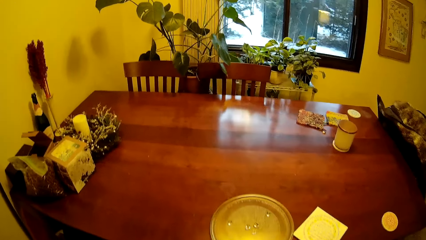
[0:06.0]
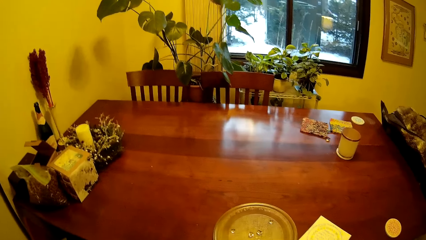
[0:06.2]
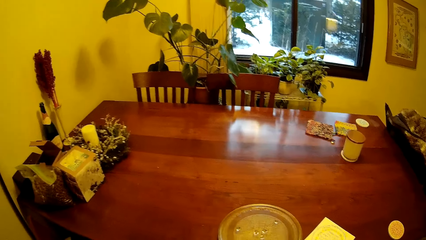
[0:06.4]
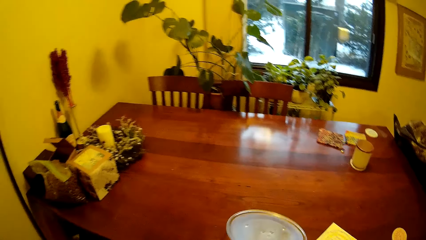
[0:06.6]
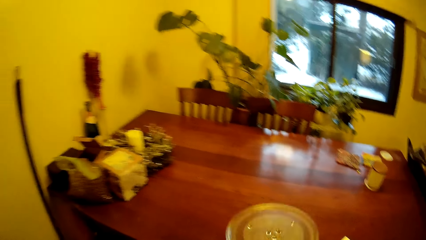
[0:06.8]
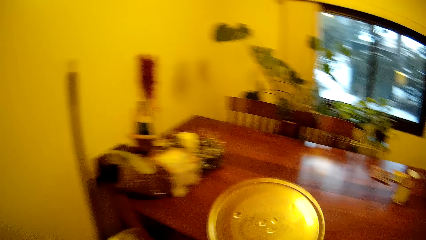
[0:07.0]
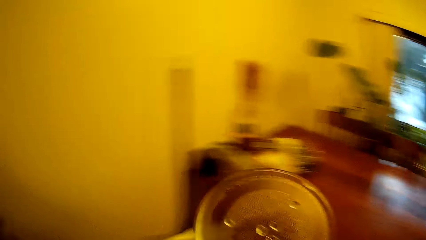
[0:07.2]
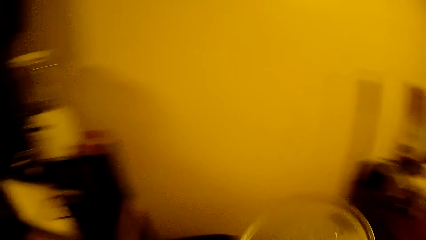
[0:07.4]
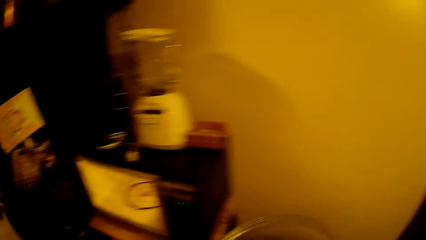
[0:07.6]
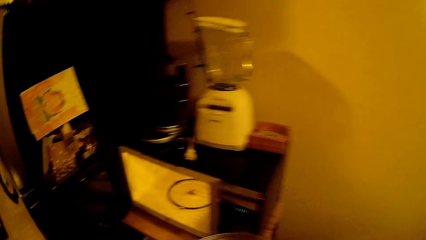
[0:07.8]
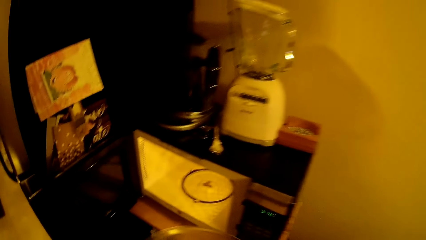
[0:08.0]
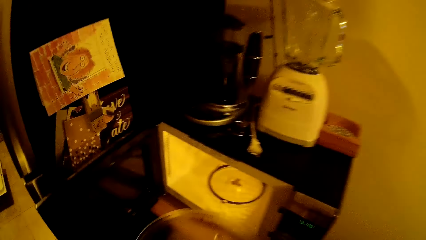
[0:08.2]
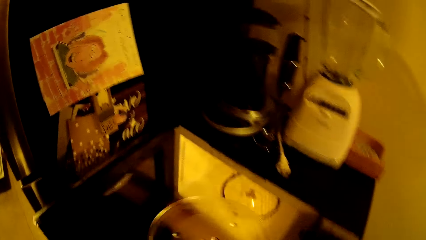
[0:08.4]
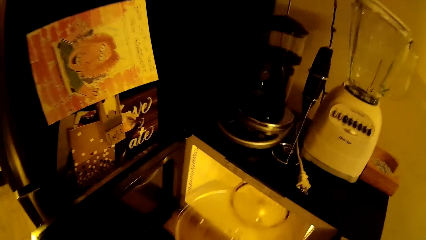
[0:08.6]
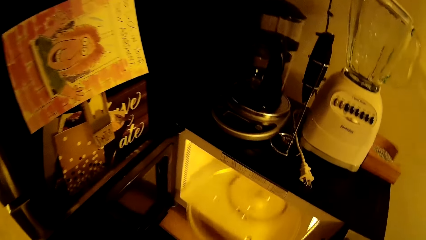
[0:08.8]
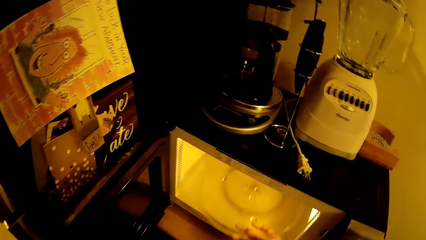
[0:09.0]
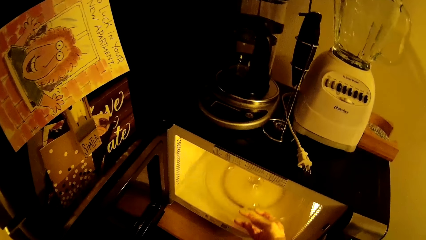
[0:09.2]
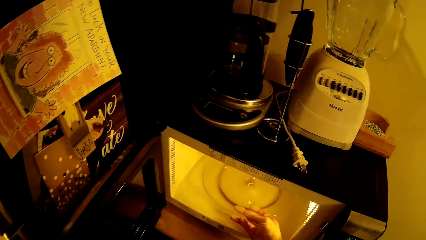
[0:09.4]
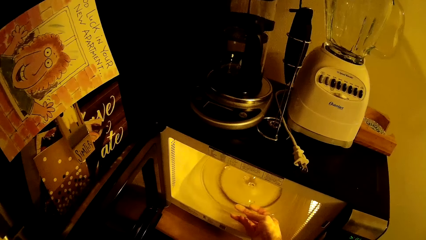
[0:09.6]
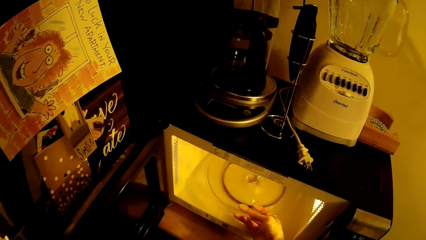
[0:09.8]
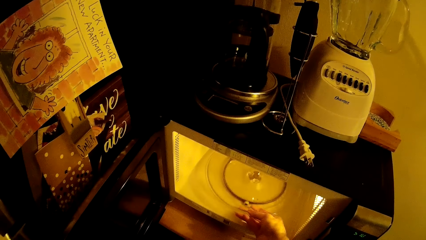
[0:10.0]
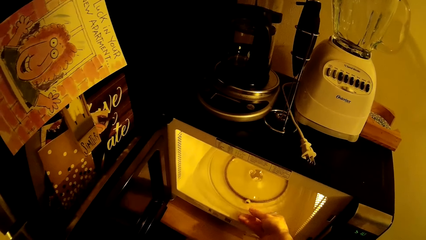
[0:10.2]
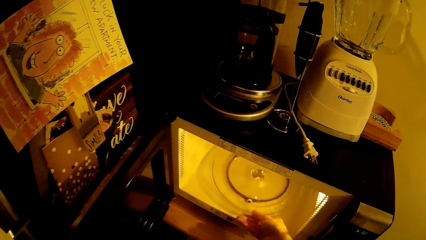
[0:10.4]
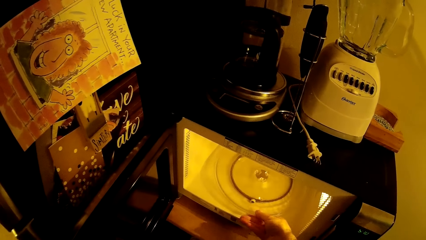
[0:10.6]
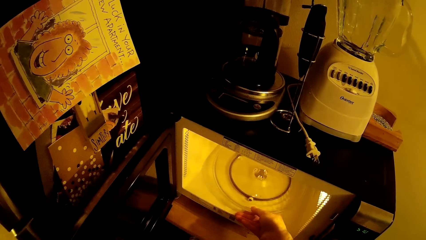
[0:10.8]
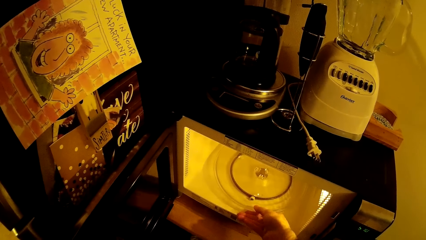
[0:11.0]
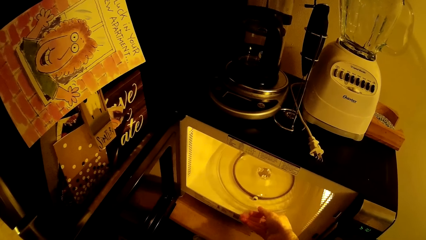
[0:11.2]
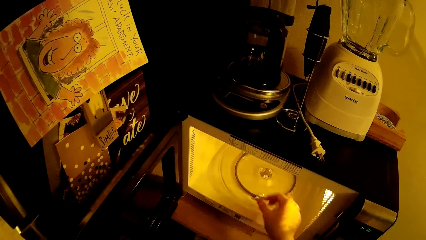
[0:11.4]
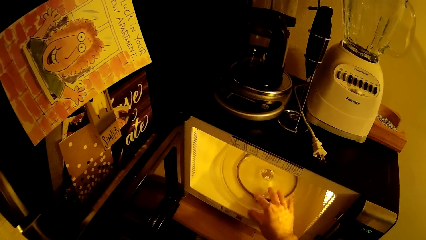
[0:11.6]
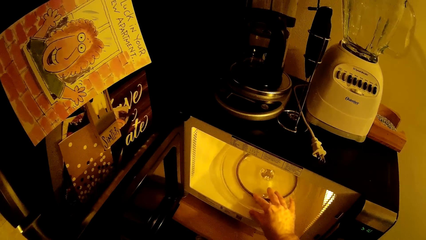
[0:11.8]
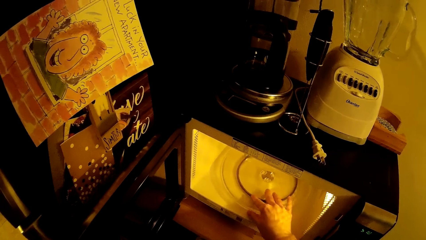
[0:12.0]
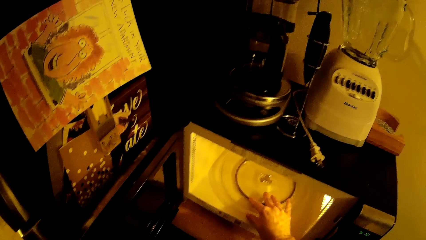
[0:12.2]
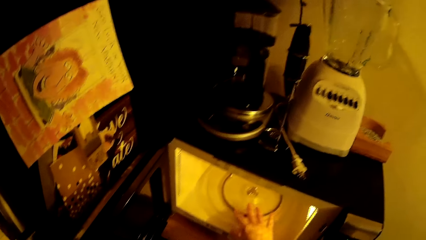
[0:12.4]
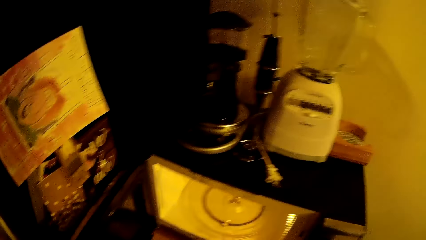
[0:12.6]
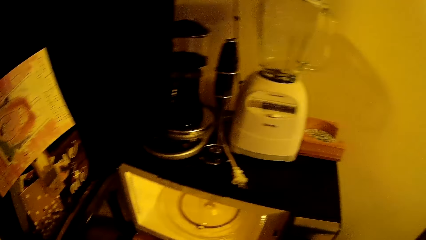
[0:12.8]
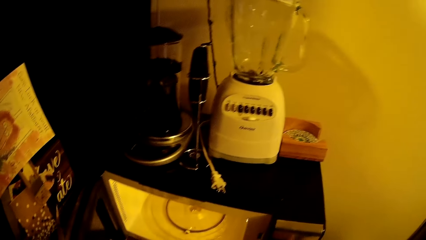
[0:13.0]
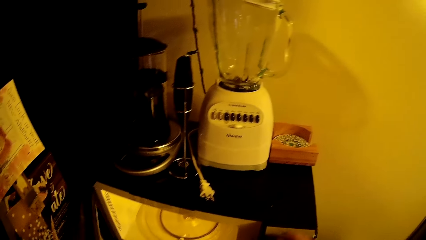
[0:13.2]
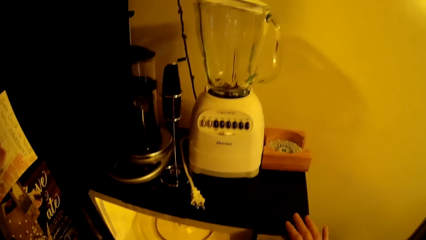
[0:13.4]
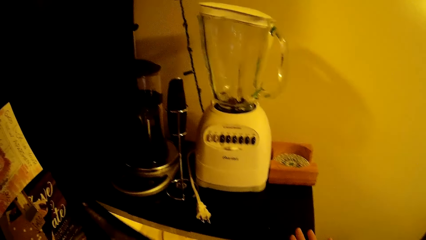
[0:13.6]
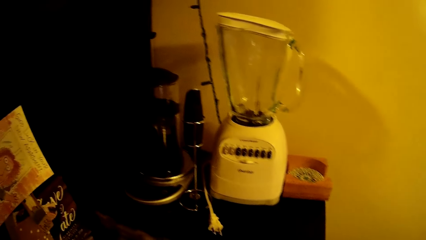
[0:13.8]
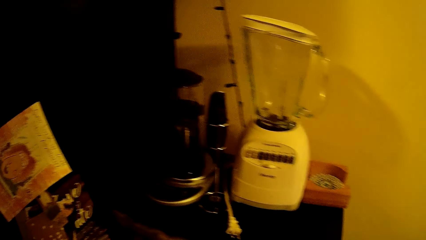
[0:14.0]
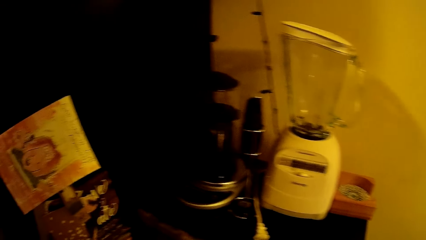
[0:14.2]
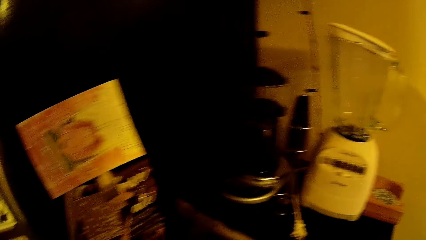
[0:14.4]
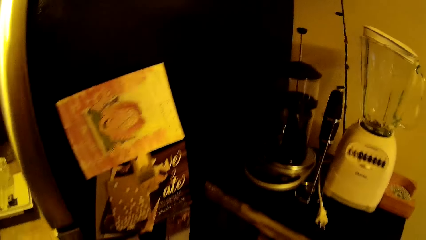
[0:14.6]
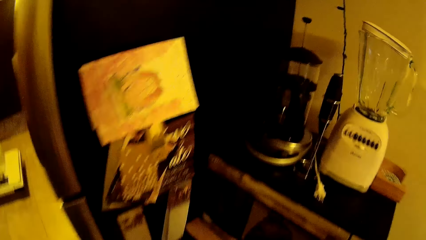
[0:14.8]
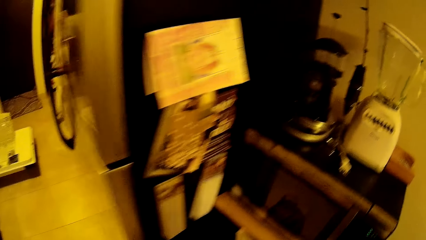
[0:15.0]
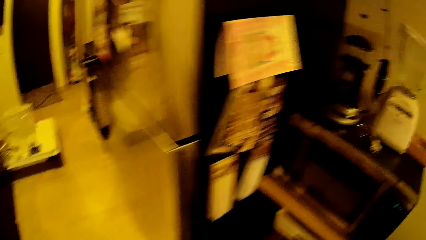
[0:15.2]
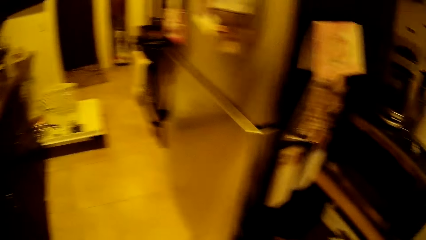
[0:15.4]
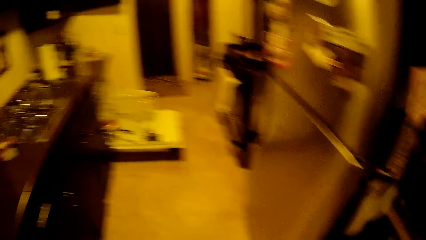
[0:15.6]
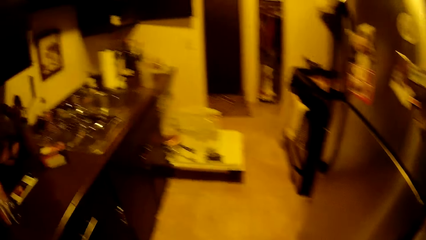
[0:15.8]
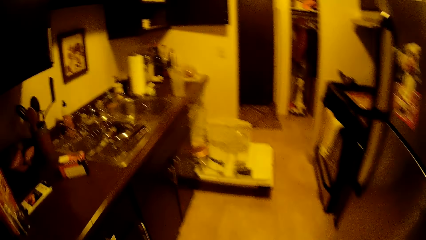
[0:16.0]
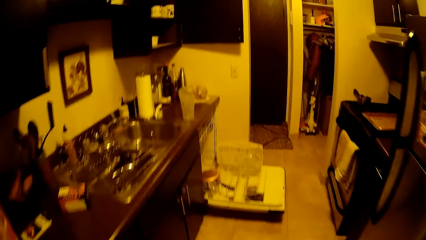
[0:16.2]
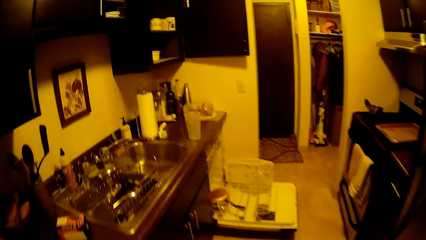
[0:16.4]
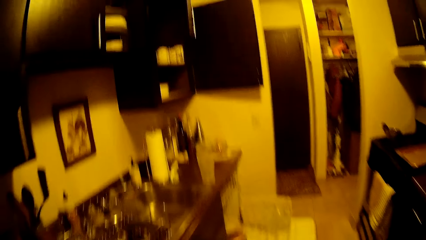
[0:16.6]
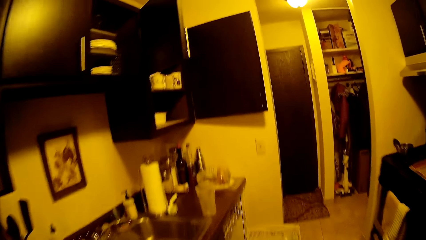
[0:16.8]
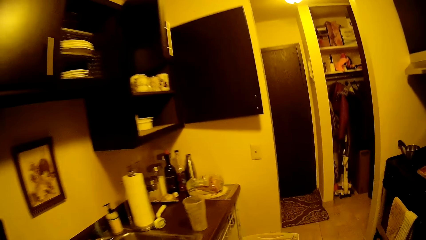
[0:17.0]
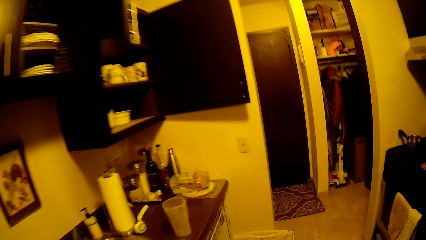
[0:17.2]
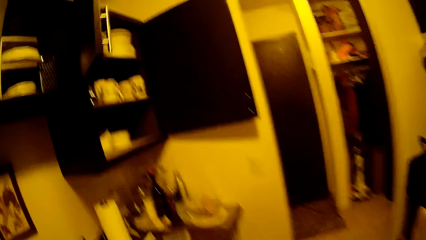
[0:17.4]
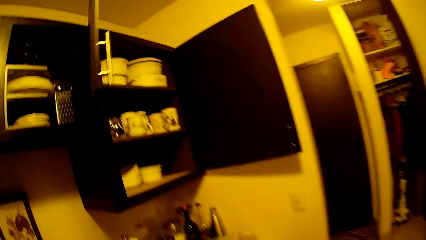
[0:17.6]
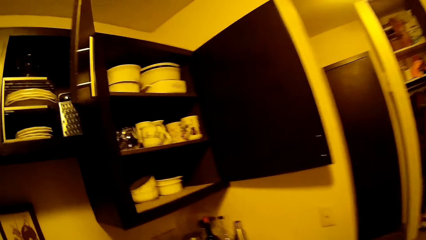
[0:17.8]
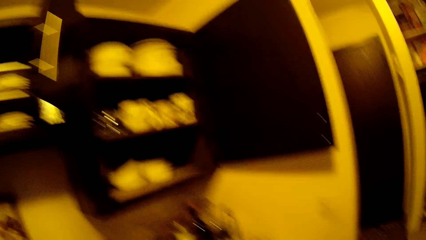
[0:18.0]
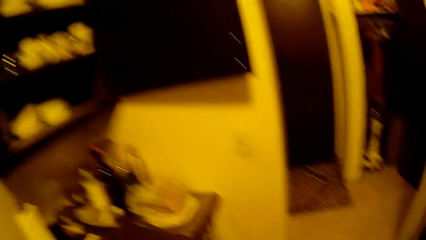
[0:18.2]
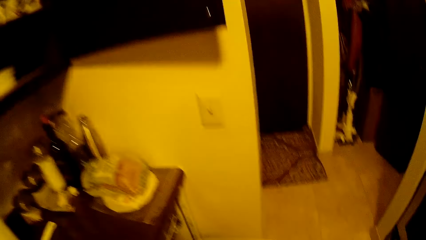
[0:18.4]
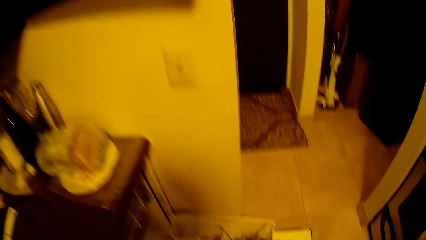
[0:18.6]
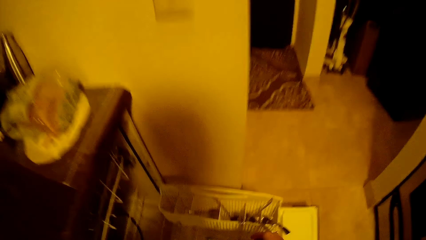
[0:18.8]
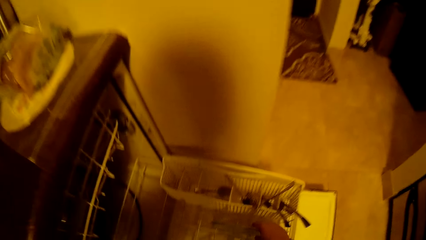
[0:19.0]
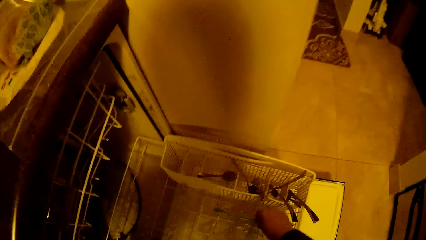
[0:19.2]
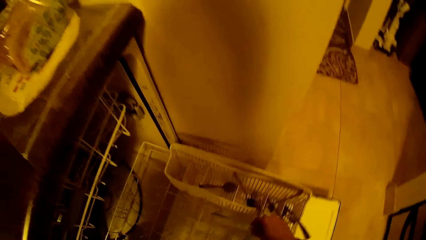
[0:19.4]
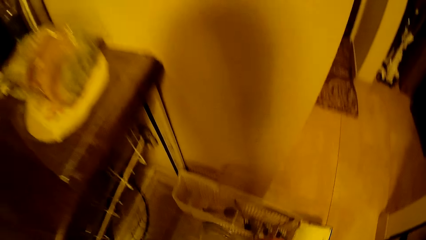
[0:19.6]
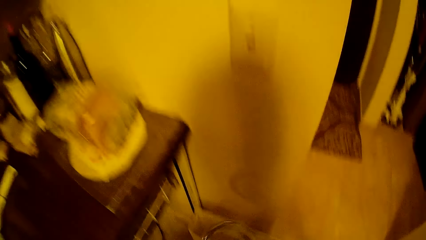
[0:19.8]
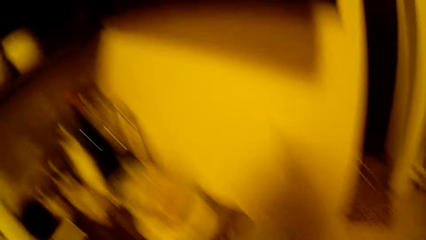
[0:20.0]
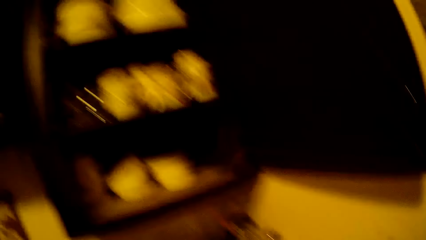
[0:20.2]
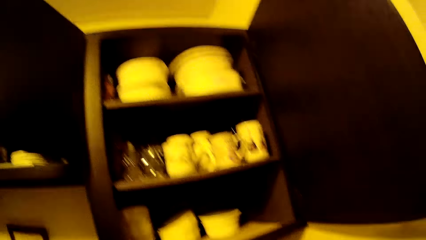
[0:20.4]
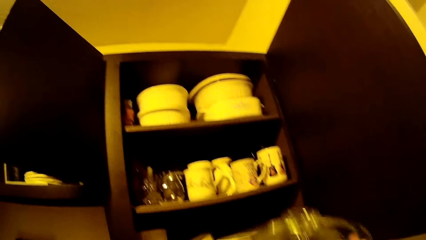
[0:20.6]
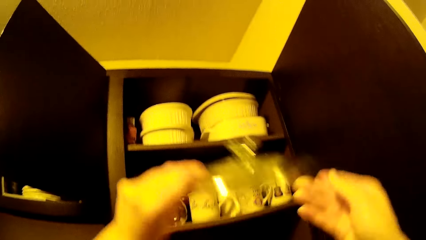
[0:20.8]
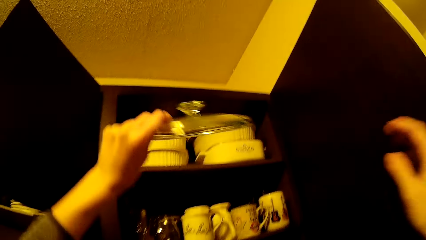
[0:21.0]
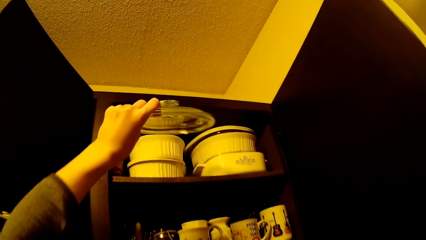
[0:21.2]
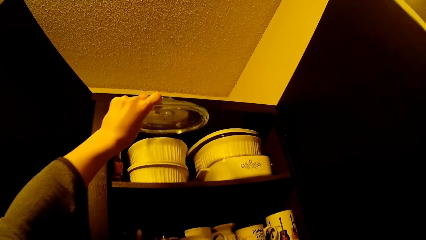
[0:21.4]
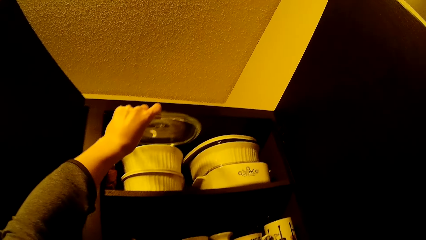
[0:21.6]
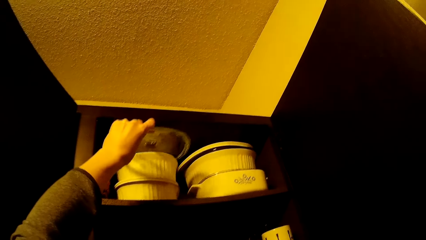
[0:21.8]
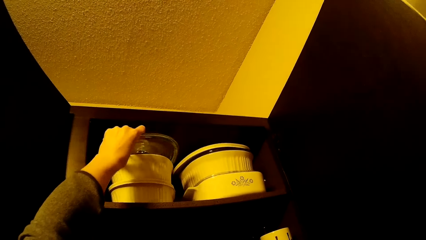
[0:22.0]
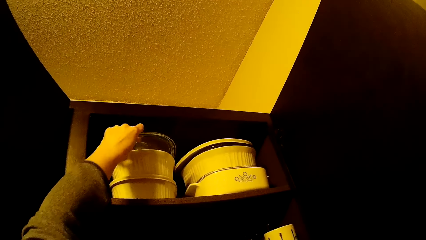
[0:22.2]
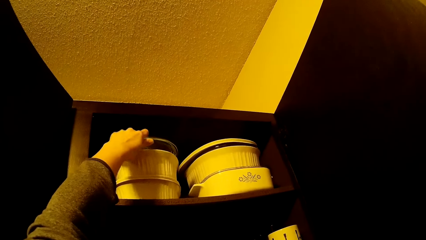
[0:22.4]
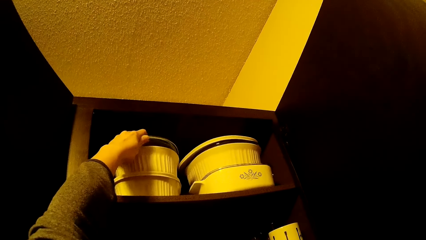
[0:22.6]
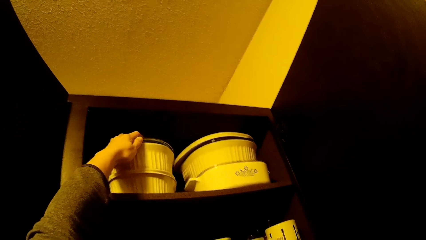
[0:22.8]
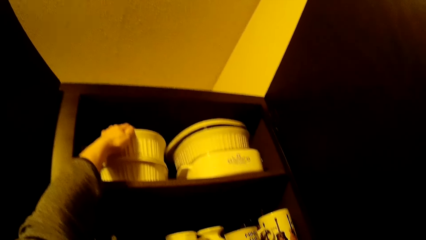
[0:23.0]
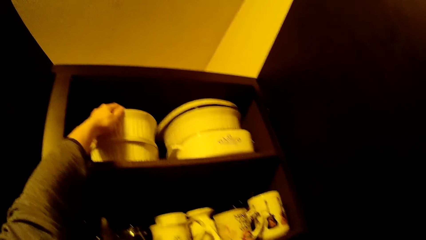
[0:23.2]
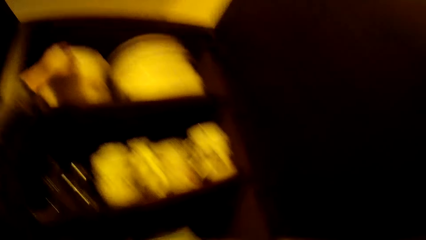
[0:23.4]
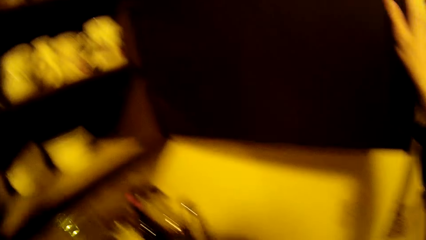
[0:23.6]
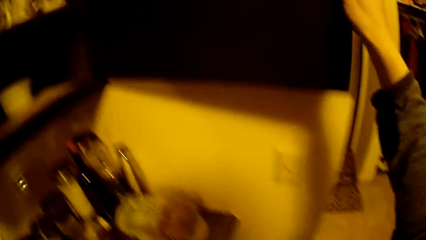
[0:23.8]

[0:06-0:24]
The camera wearer lifts a microwave oven plate from a table with her right hand. She walks around the house. She puts the microwave oven plate into the microwave oven with her right hand. She adjusts the microwave oven plate with her right hand. She moves her hand and closes the microwave oven with her left hand. She walks around the house. She picks up a glass cover or lid from a dishwasher with her right hand. She moves the lid. She puts the glass cover into a cabinet with her left hand.
